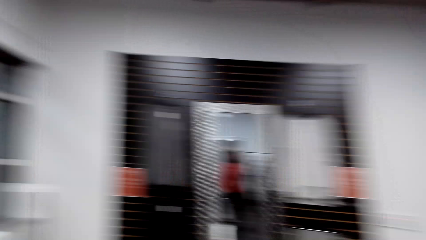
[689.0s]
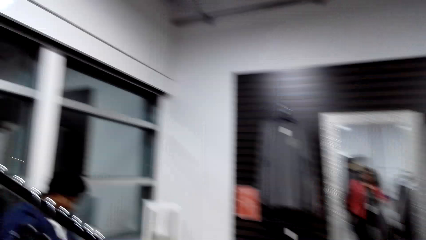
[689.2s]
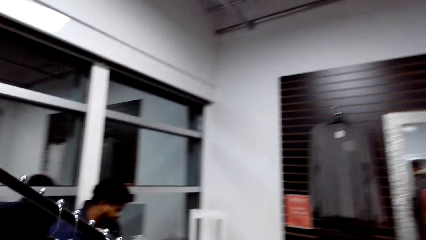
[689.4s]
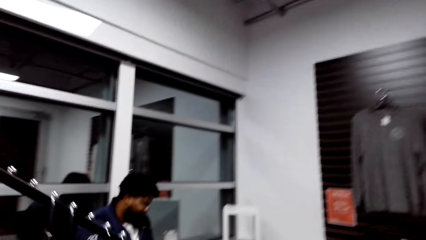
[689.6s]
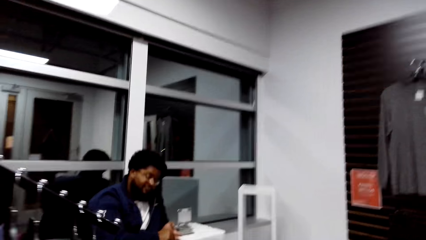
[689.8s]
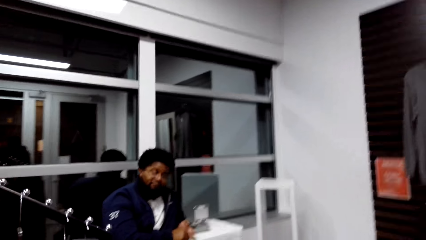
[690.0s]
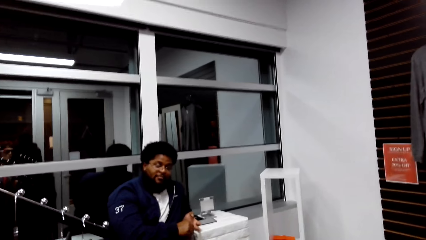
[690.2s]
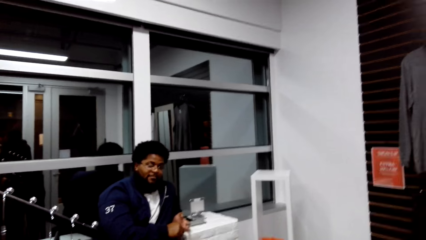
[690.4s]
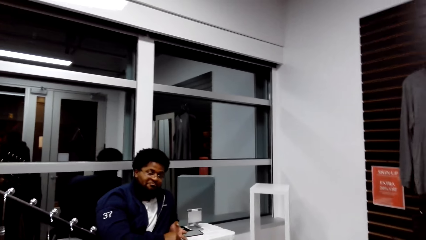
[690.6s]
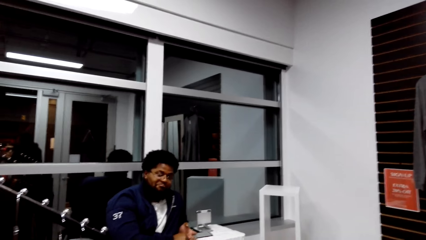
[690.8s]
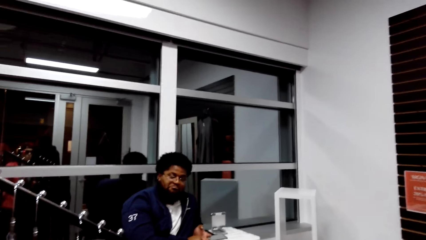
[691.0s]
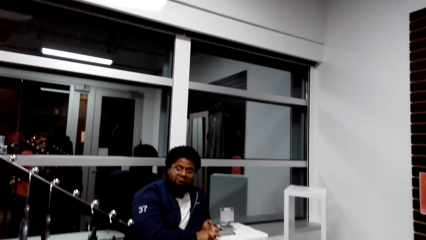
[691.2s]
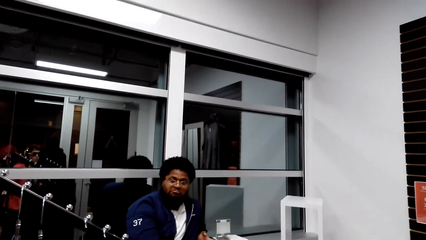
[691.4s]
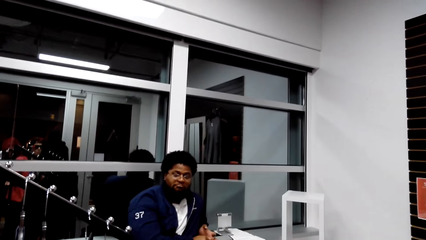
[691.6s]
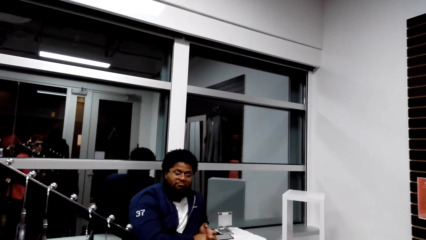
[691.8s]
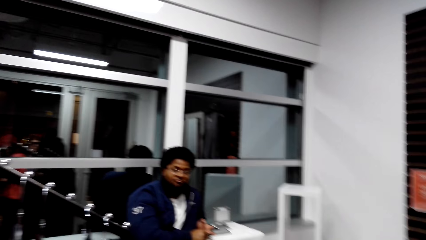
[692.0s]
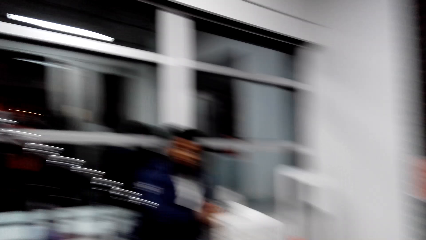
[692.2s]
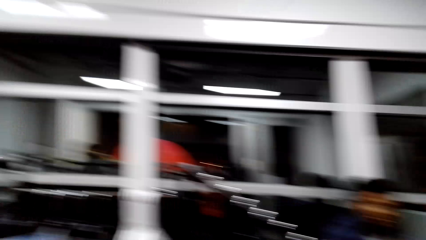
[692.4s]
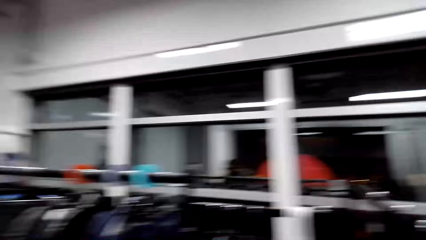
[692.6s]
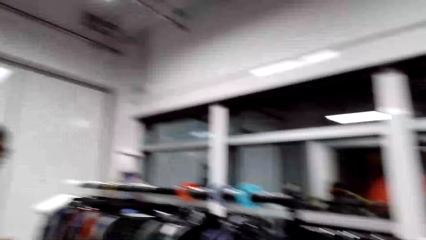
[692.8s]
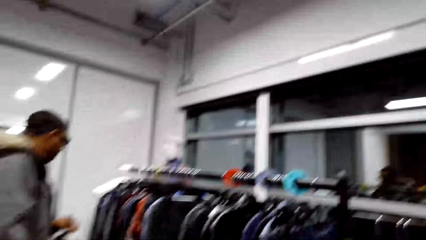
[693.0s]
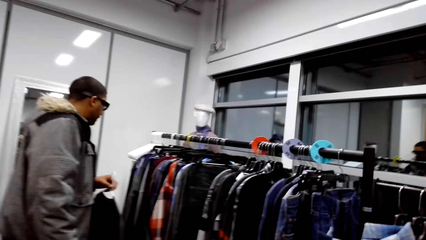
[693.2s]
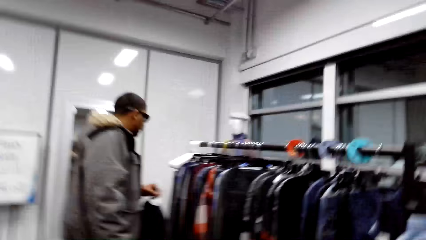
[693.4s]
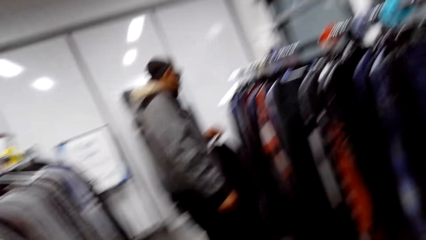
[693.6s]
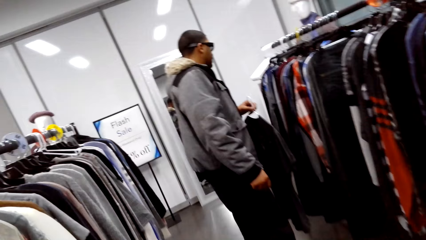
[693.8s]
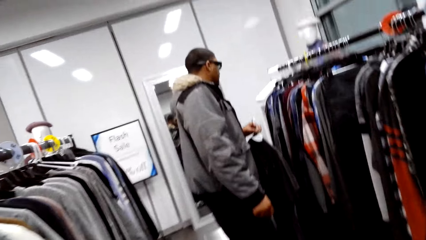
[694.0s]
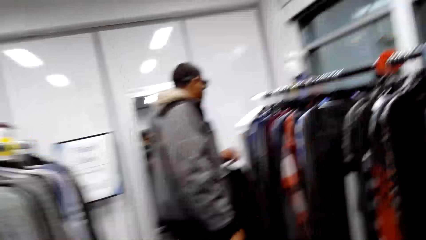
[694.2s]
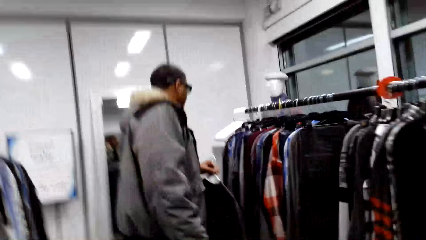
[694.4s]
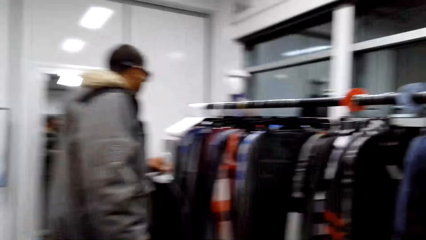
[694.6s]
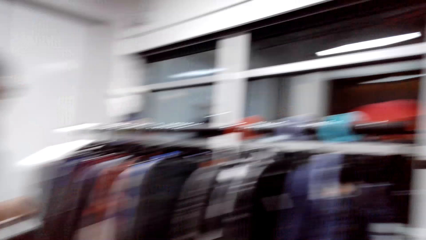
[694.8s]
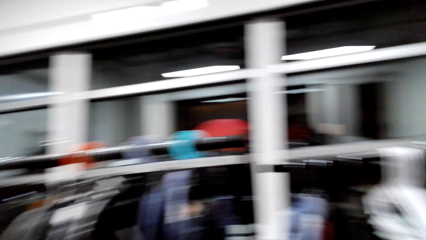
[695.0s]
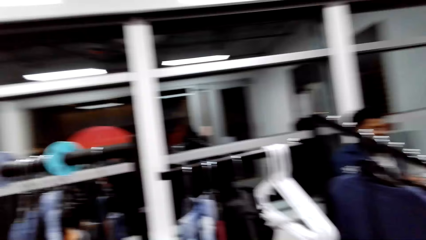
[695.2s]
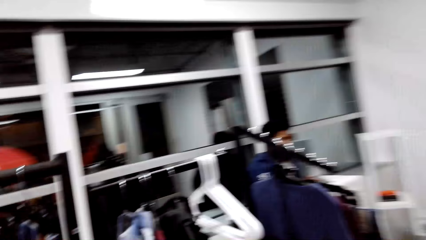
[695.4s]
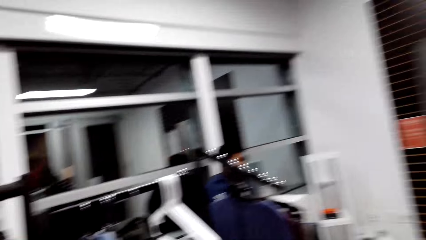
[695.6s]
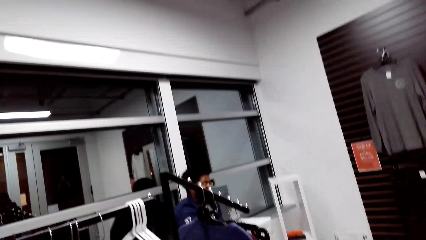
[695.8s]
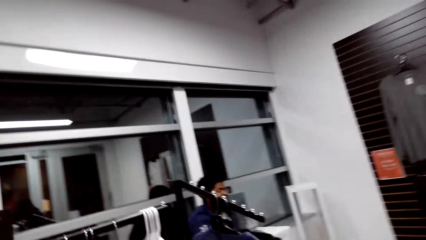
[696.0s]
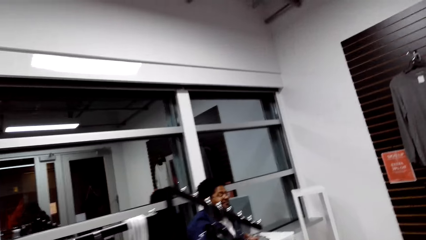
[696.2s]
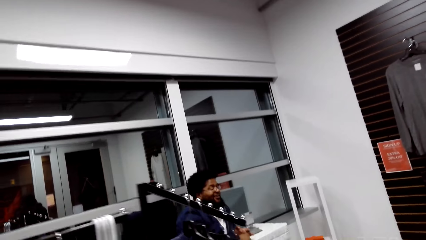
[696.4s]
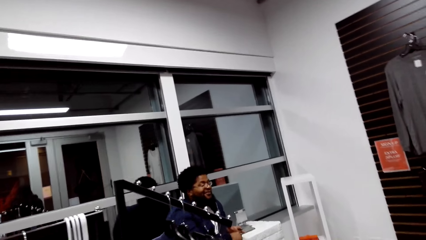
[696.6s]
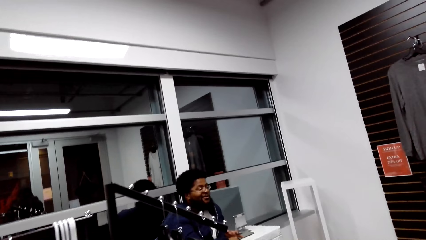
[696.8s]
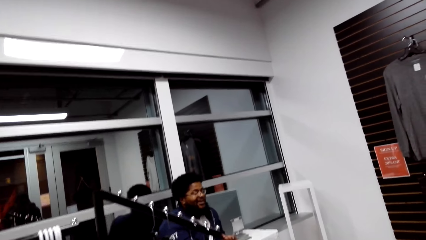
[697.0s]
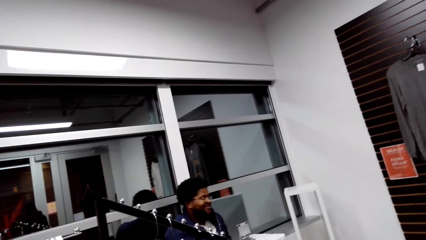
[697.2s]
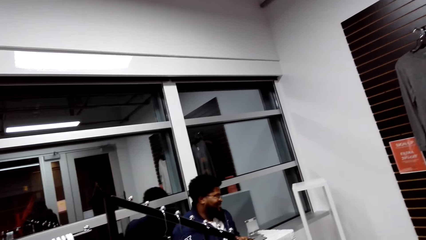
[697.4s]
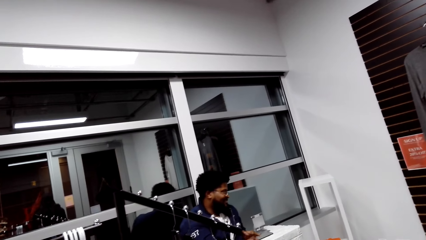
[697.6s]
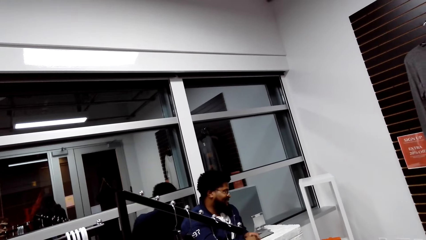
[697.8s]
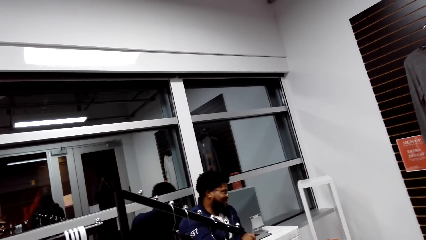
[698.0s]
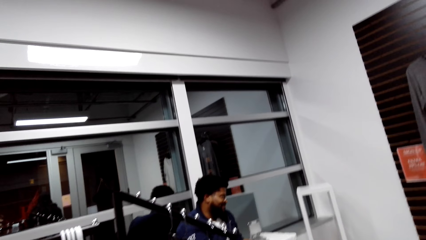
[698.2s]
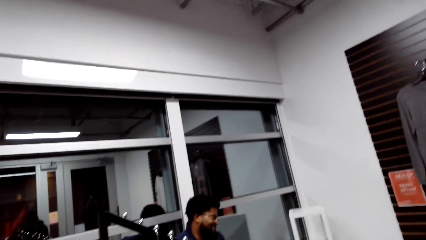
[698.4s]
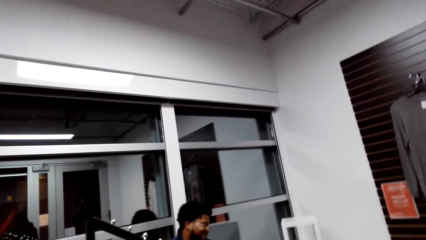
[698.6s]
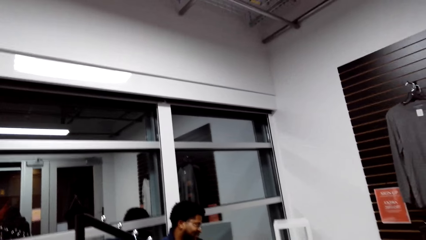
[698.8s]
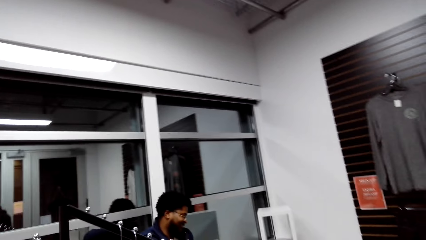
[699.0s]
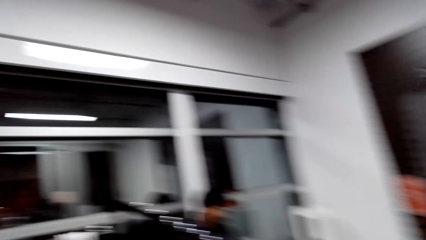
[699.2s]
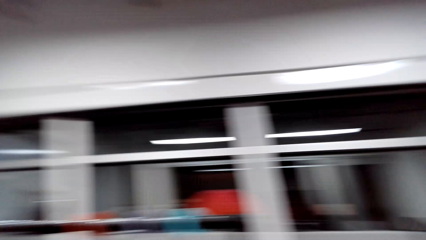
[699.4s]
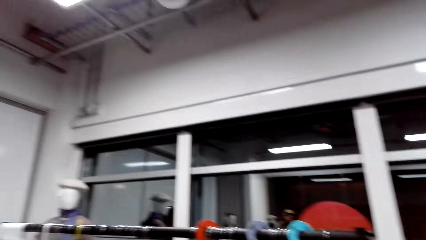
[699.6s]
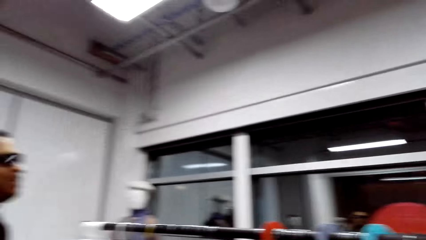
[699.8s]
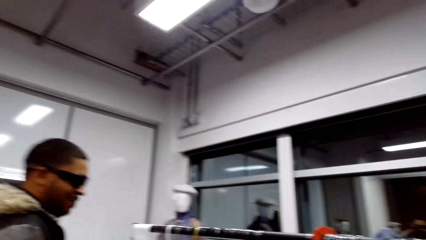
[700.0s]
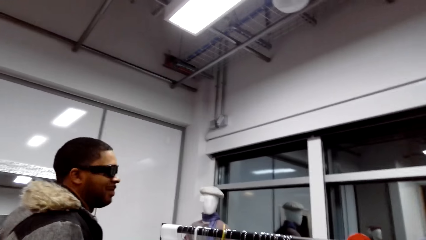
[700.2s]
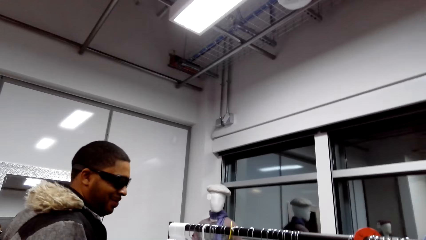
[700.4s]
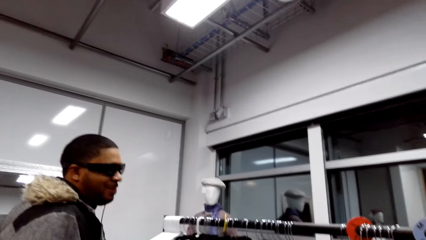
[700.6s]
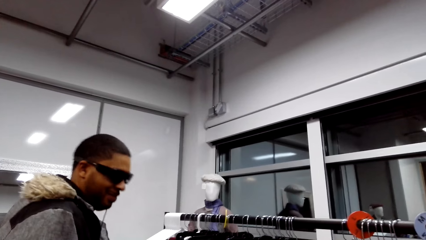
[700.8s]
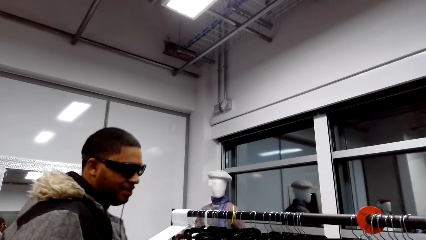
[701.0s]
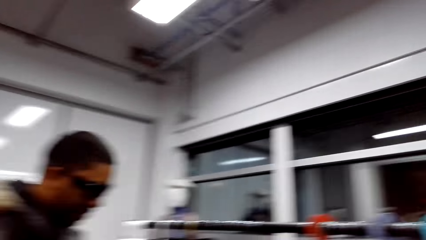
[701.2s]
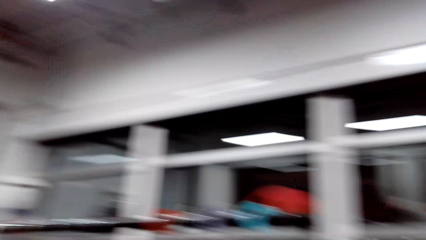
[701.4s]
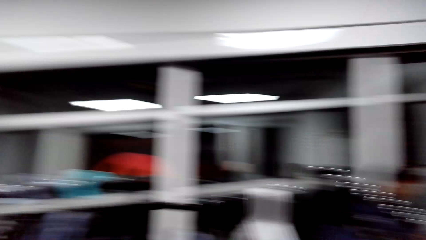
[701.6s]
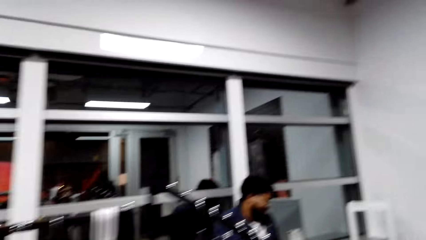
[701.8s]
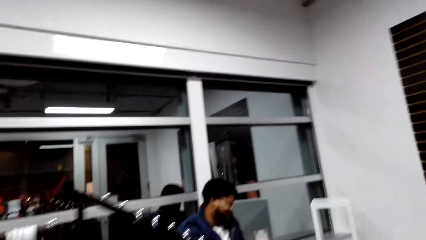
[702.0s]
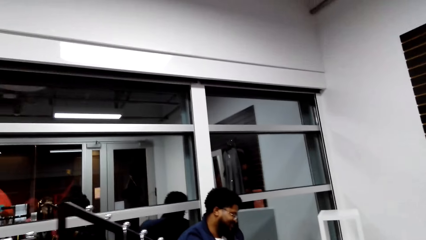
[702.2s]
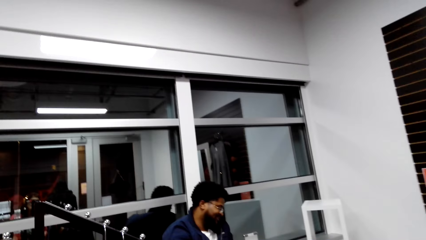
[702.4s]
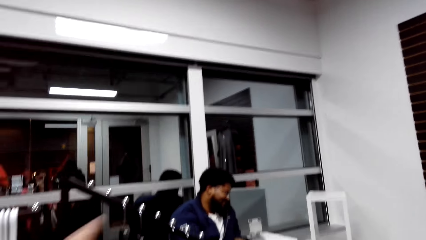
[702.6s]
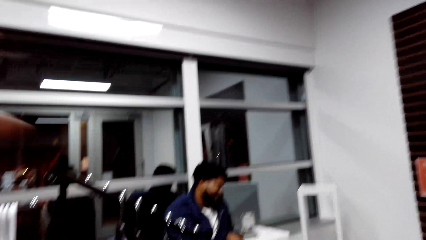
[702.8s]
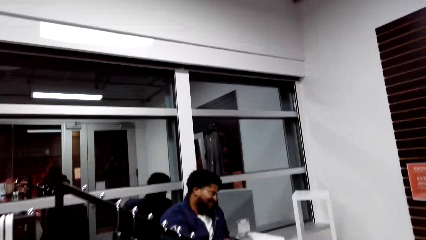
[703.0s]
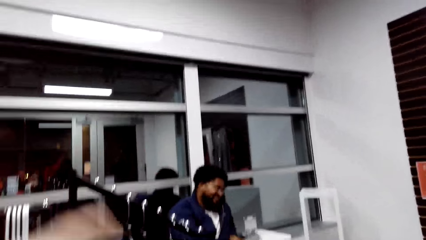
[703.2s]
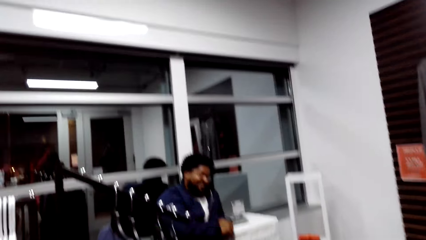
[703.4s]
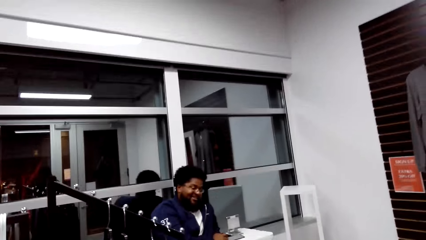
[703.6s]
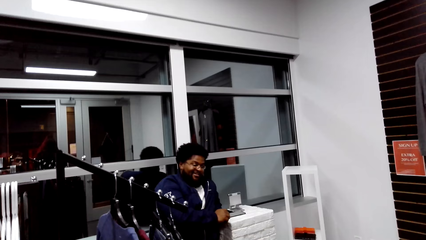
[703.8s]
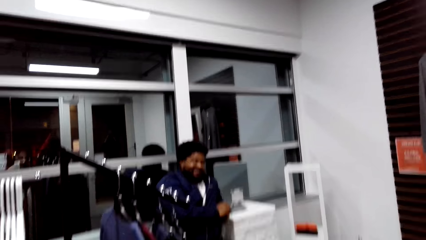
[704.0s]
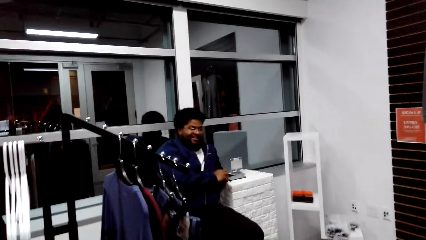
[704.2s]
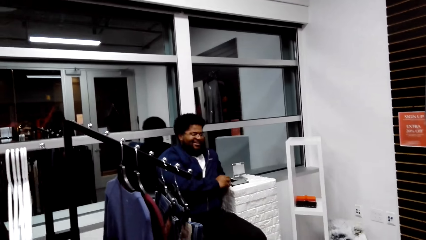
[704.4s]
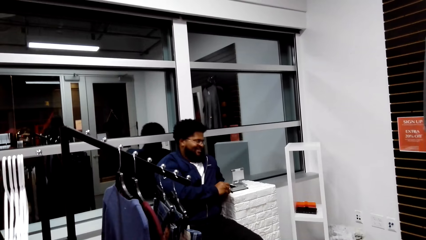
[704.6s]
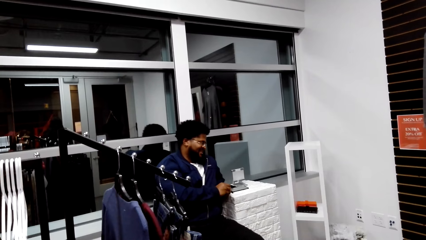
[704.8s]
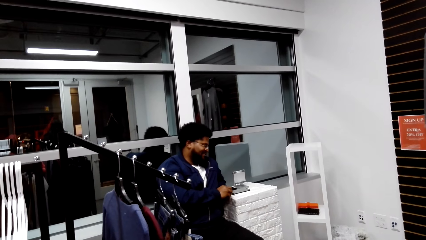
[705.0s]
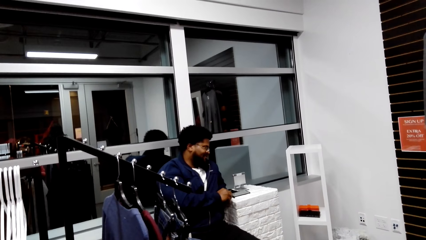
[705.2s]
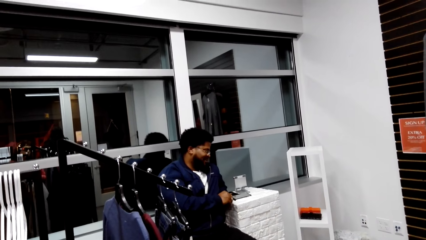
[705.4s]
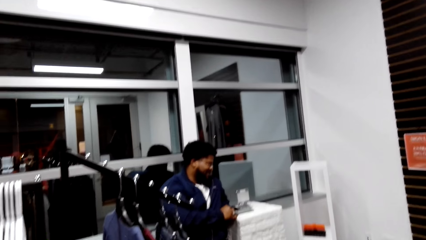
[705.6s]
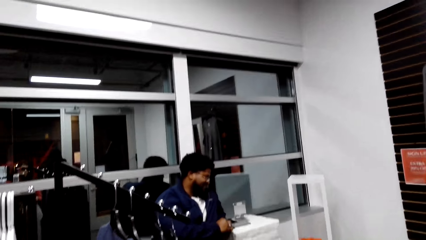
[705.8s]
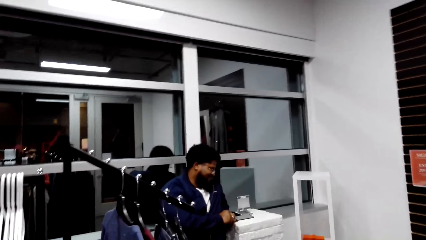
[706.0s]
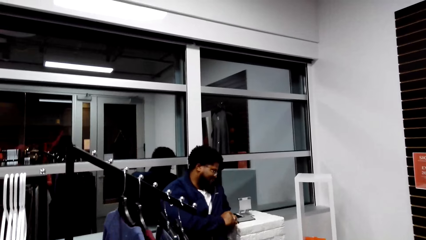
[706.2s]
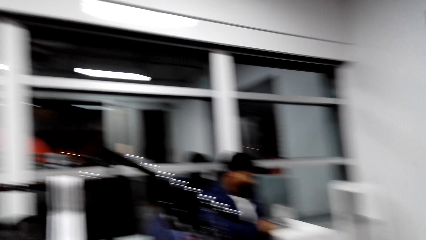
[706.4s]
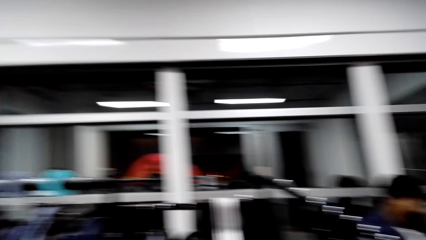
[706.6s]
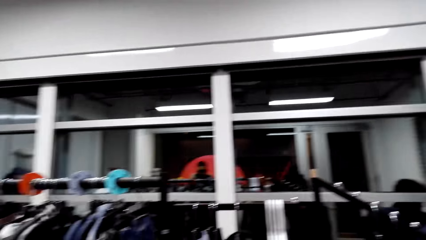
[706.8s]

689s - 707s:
The camera wearer talks to a man. They look around. They talk with the man in the store. They talk to another person. They talk to the first man. They stare at the first man.
